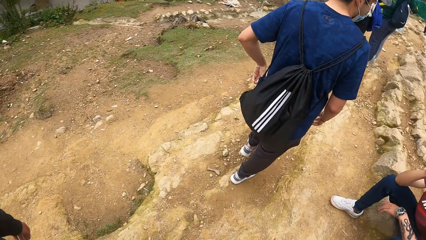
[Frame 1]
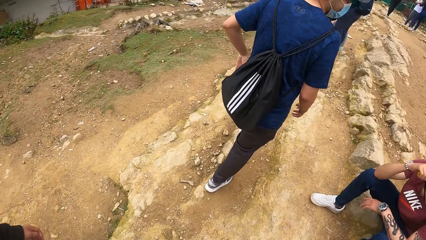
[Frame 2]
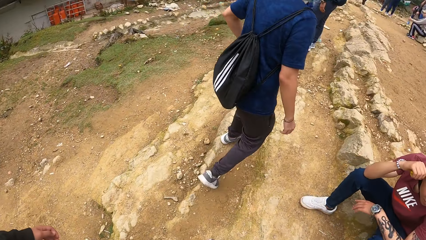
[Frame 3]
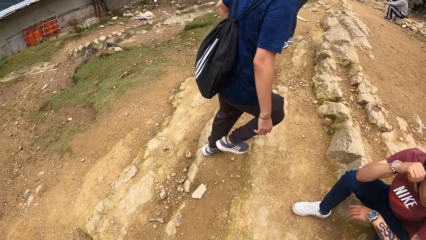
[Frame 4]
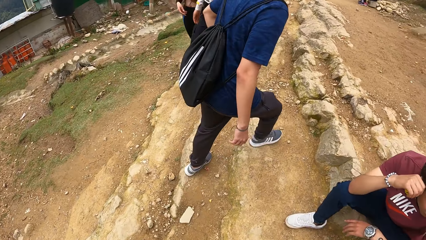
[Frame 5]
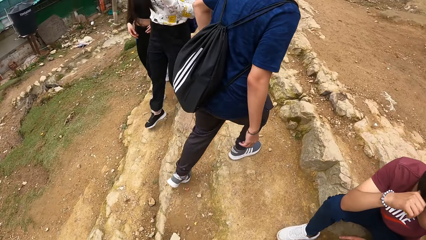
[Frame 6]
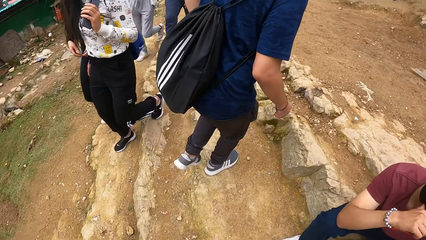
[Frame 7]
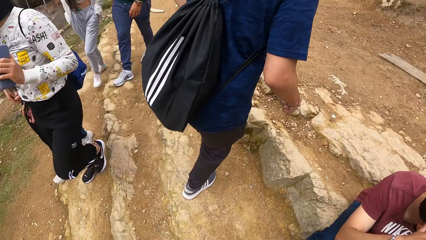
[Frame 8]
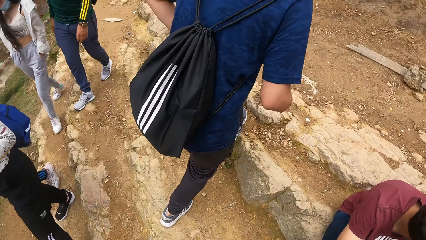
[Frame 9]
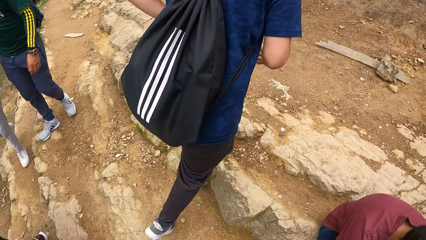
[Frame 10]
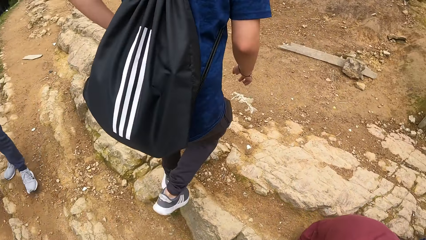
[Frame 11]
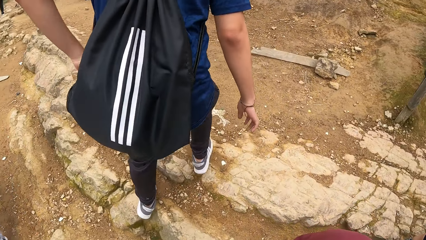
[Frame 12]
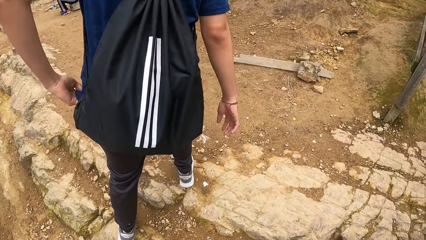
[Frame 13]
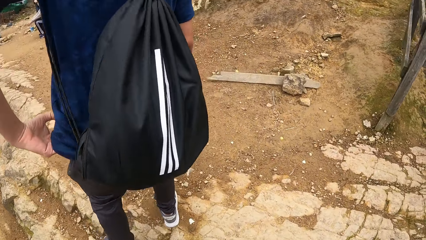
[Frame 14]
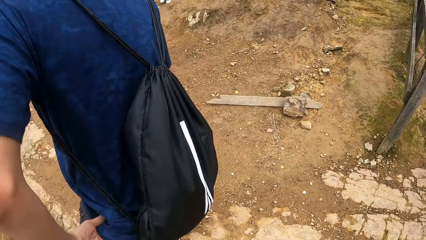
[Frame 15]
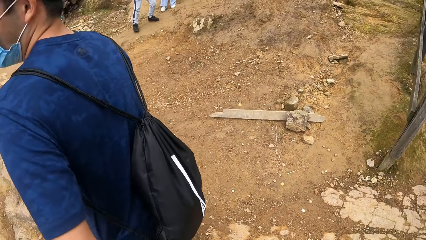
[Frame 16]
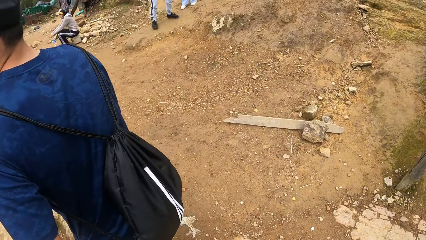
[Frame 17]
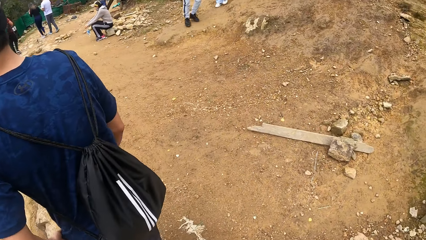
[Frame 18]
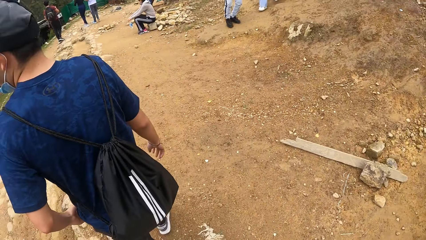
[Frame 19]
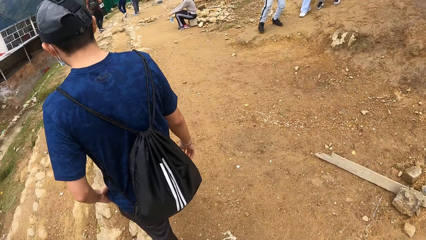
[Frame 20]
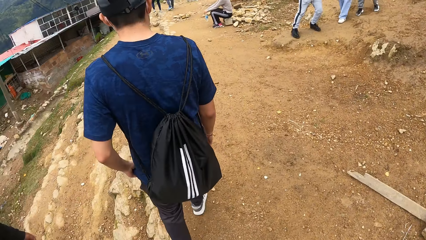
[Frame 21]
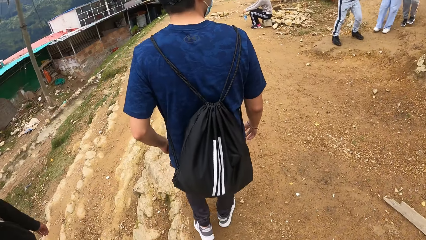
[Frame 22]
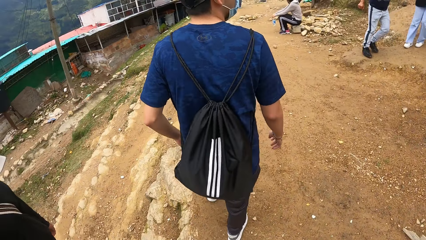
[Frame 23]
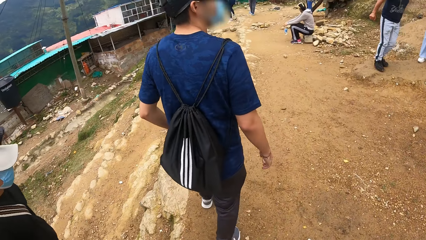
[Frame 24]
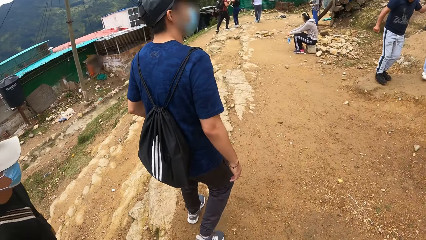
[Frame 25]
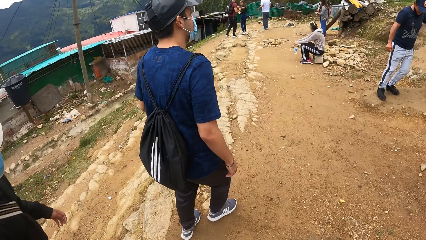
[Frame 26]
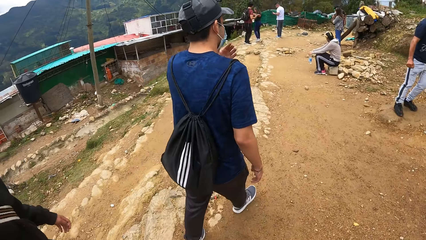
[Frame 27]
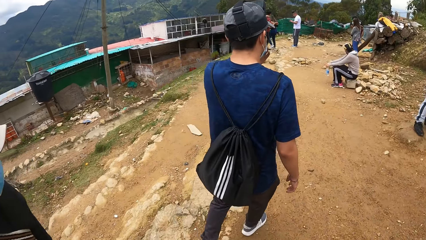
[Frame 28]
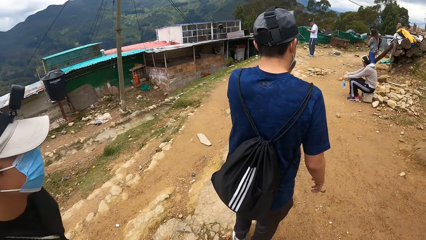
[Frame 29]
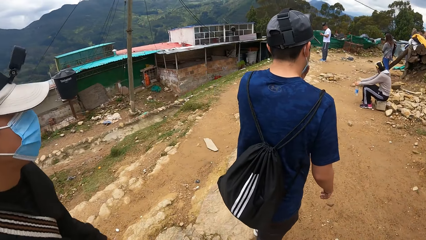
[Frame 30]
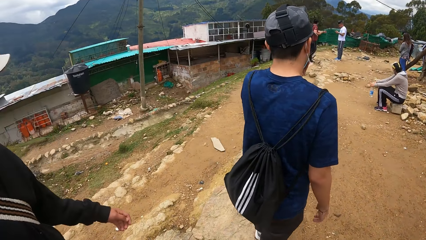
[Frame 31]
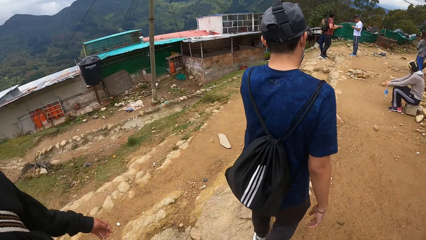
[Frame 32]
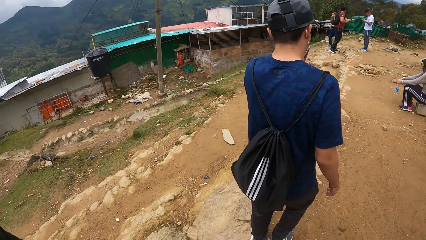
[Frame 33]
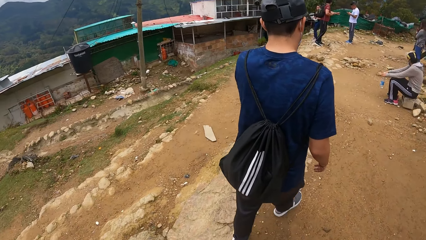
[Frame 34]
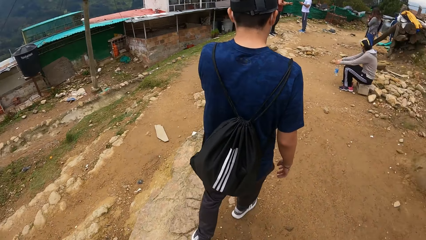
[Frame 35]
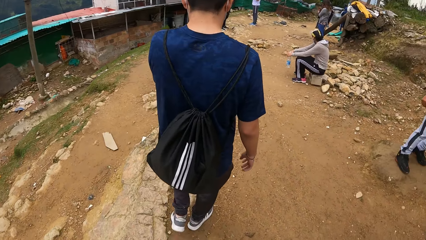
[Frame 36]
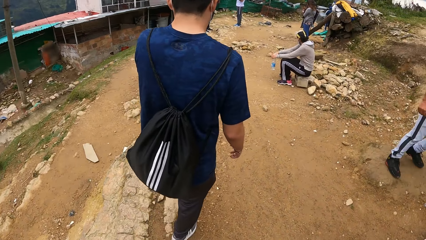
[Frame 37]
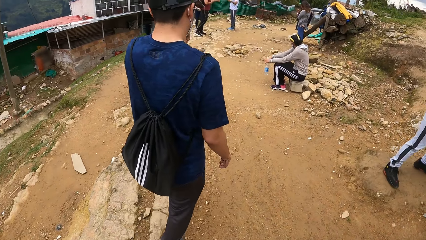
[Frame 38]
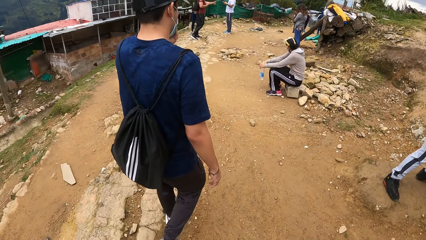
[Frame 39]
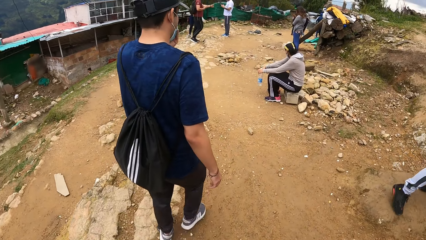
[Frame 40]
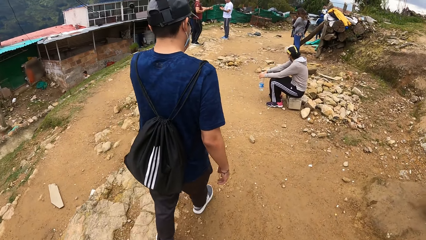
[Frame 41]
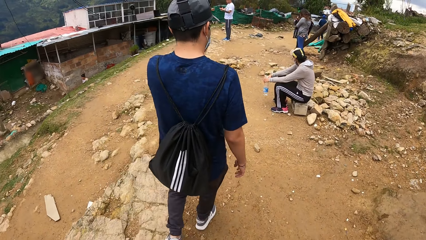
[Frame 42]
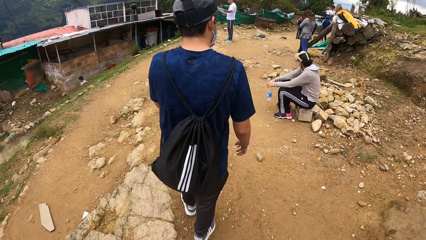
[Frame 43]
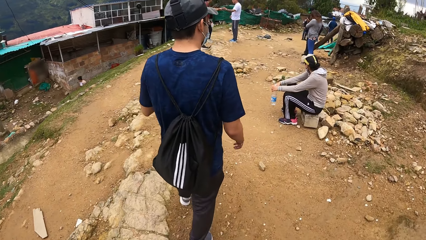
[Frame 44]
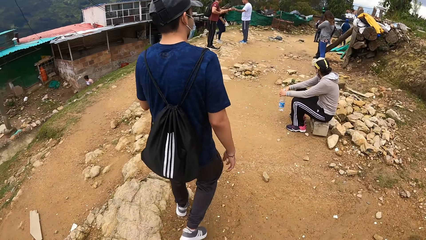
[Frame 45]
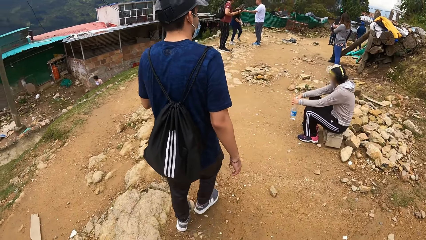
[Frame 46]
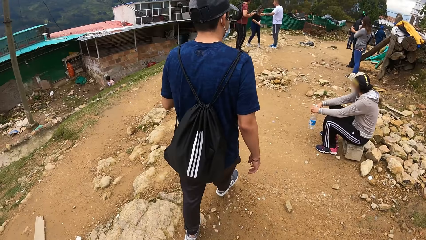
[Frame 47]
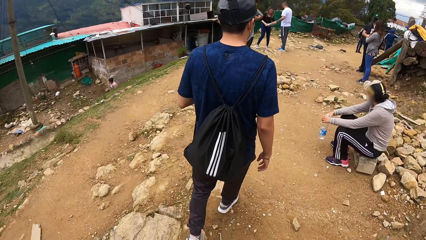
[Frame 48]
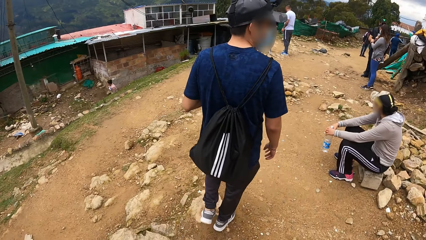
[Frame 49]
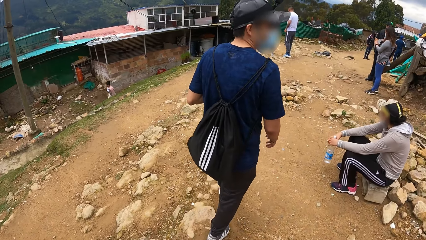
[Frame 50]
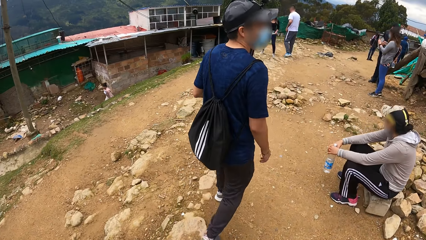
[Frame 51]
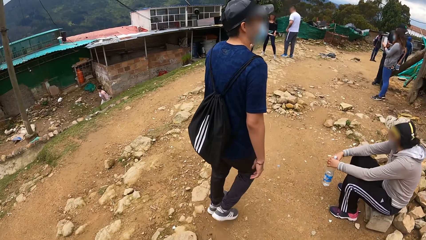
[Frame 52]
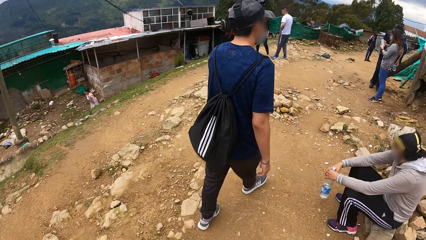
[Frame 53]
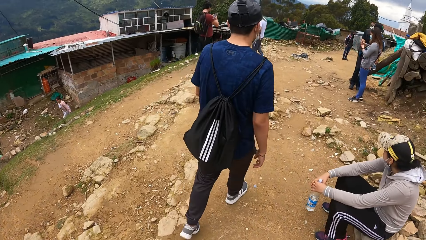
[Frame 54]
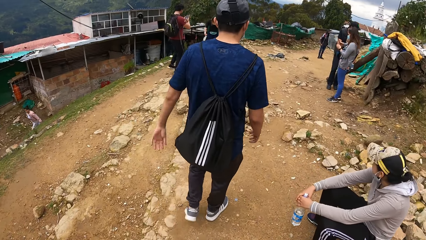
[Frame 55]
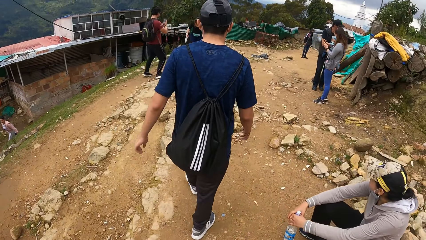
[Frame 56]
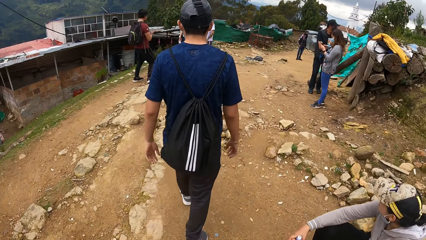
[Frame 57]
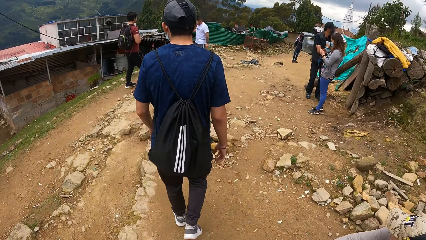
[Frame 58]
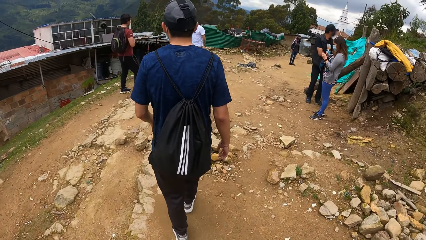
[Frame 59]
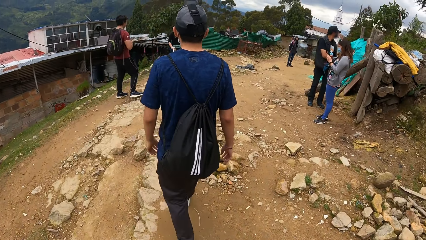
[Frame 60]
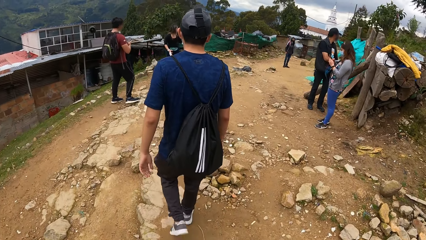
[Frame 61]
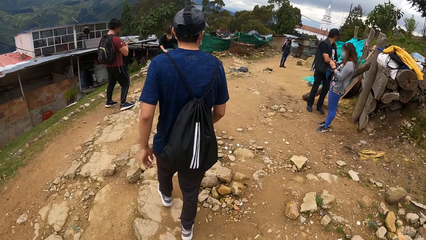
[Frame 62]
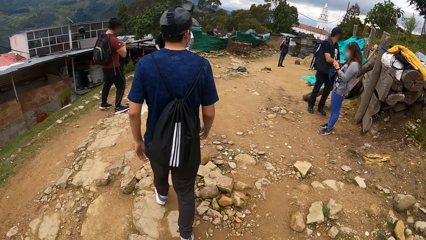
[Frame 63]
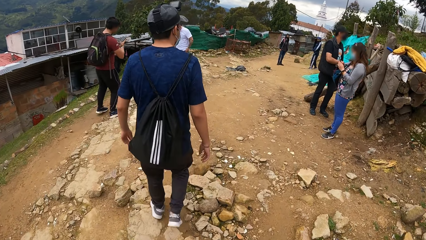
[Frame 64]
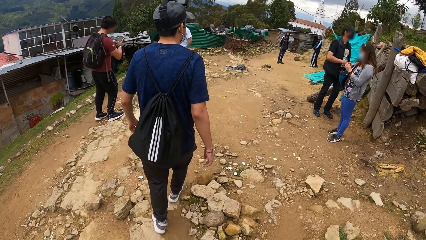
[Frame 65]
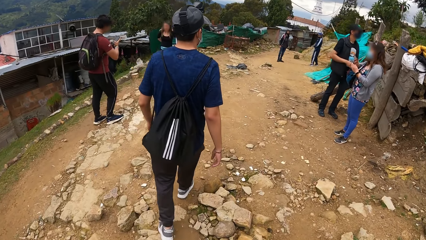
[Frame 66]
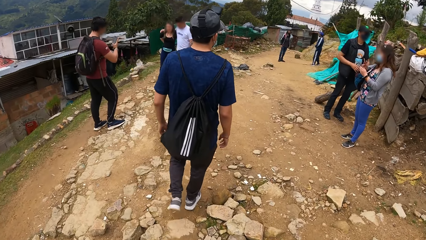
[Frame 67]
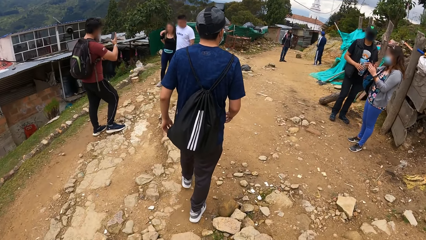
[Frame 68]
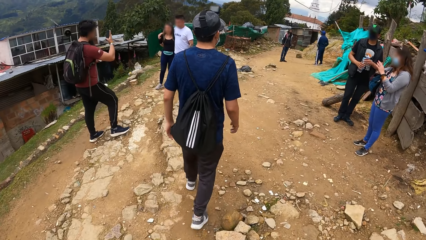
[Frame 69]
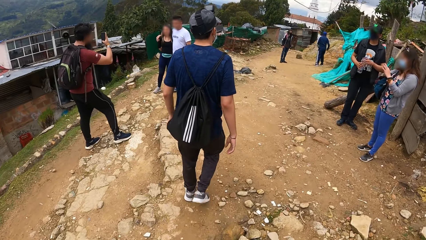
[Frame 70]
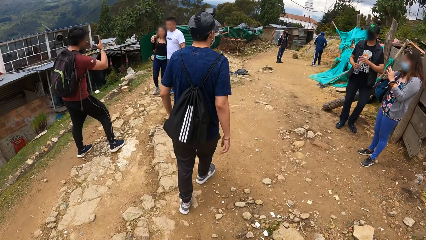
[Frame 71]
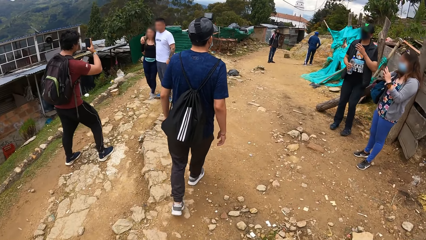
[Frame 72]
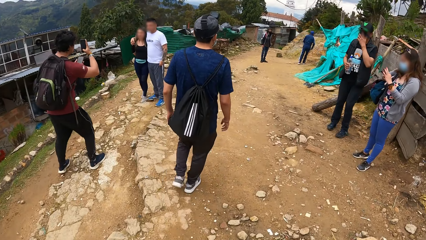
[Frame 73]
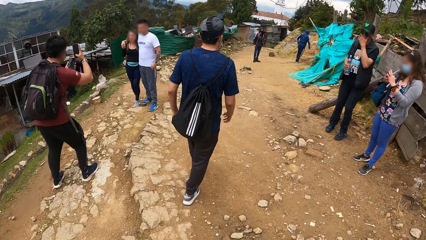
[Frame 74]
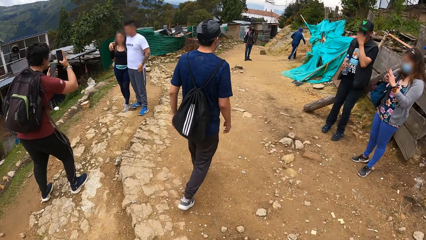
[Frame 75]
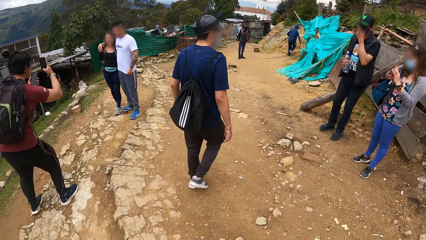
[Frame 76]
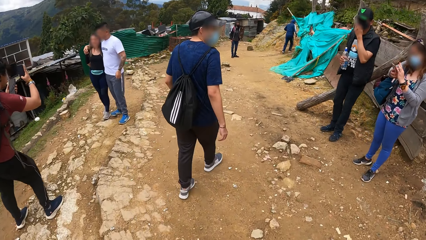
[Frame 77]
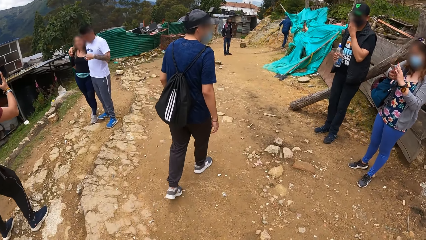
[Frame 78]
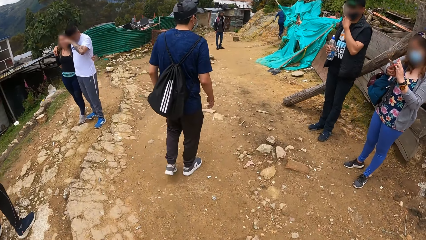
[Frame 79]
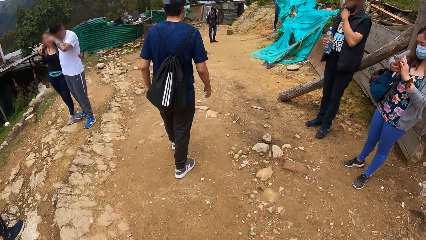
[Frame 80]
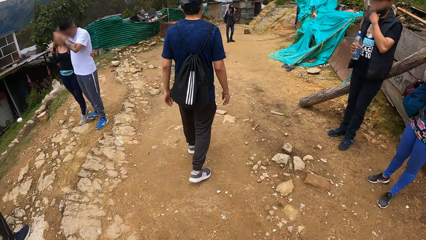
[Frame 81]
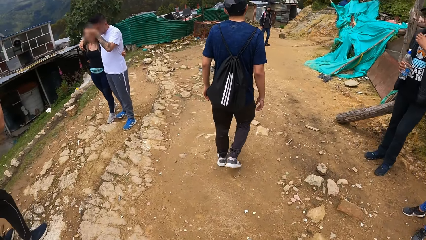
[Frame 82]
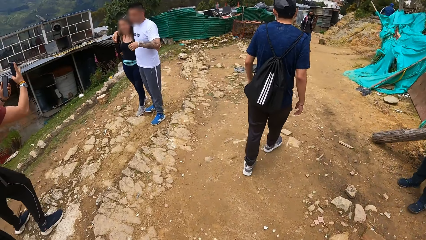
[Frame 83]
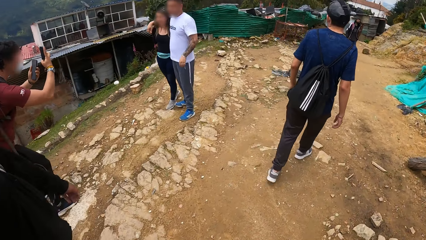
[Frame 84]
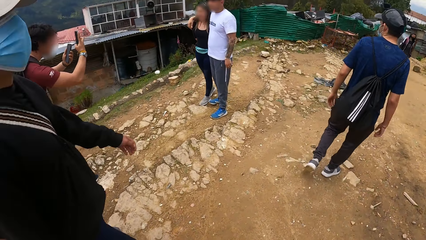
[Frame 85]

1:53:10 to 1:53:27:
The camera wearer talks to the person and another person on the road. The man adjusts the facemask on his face with his left hand. The camera wearer walks on the road.
